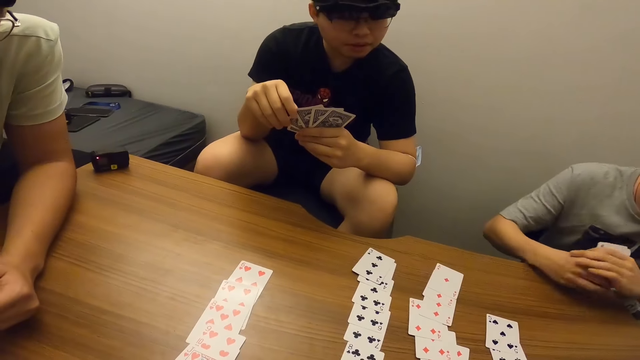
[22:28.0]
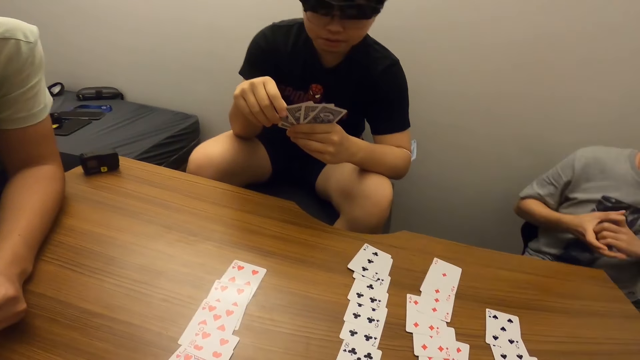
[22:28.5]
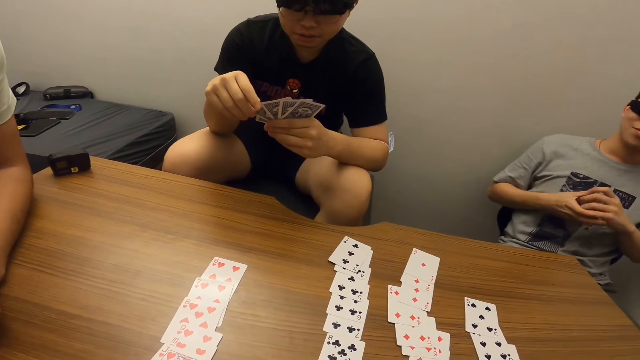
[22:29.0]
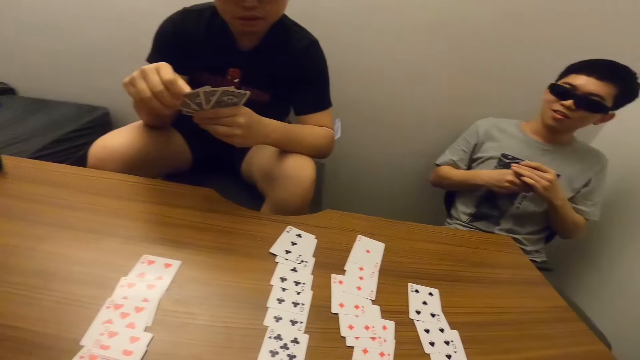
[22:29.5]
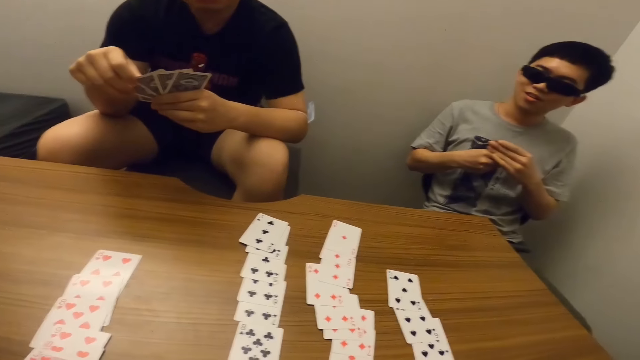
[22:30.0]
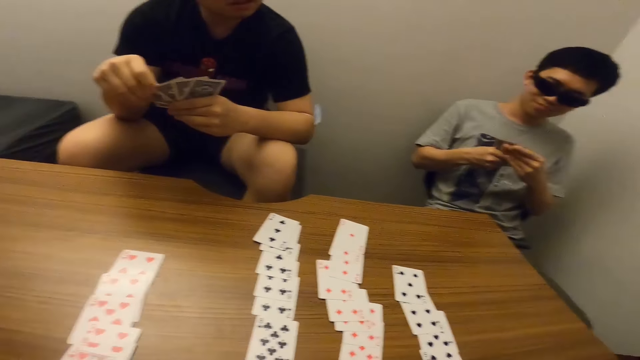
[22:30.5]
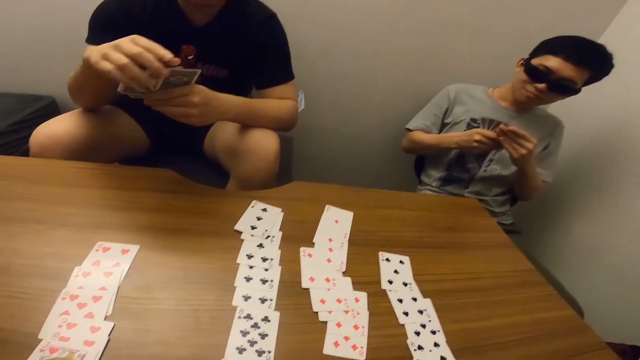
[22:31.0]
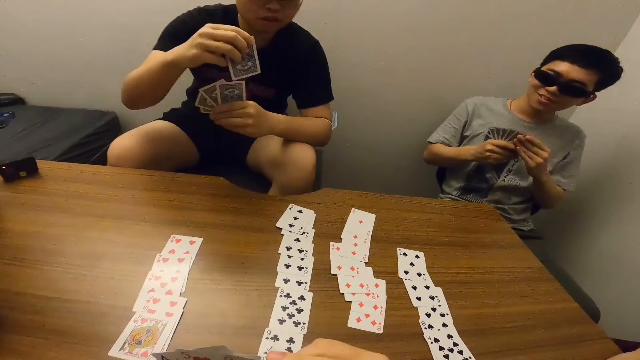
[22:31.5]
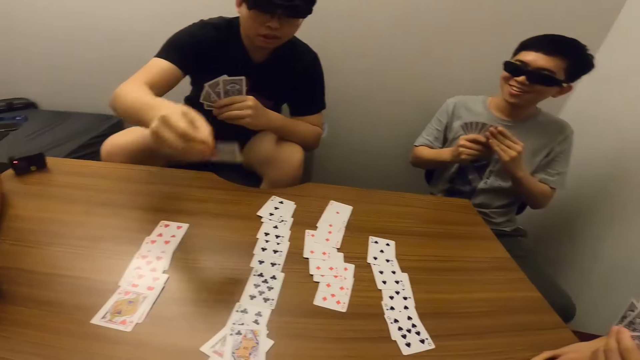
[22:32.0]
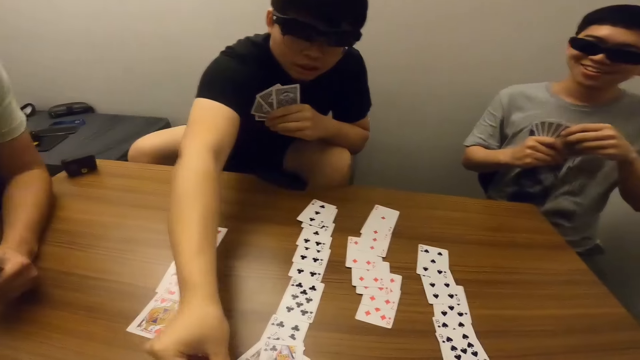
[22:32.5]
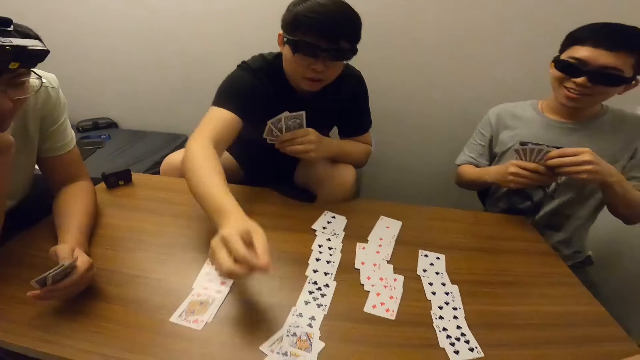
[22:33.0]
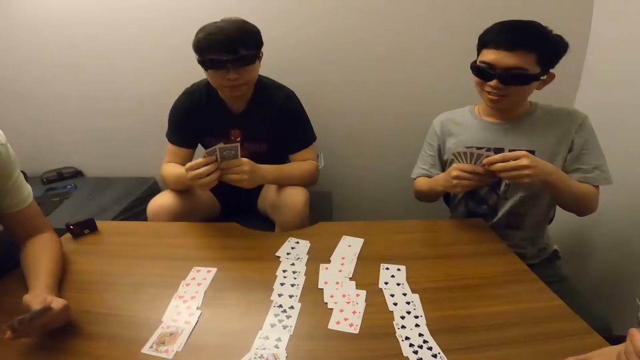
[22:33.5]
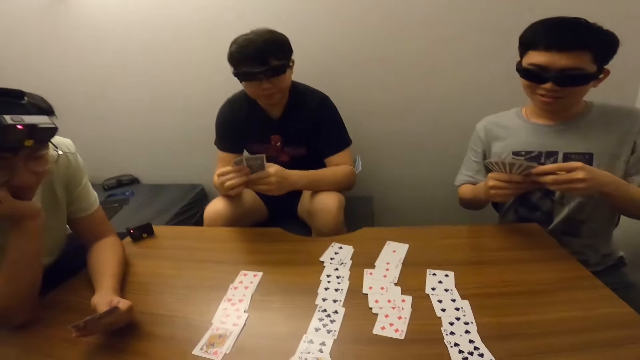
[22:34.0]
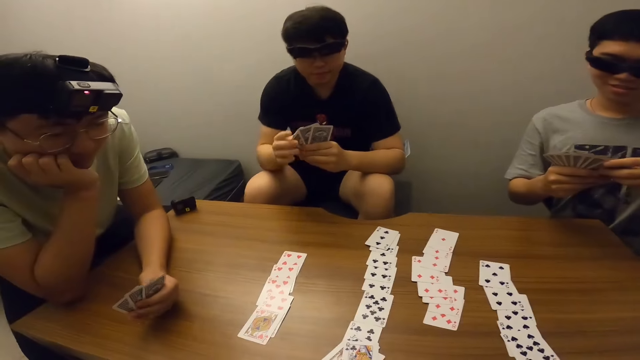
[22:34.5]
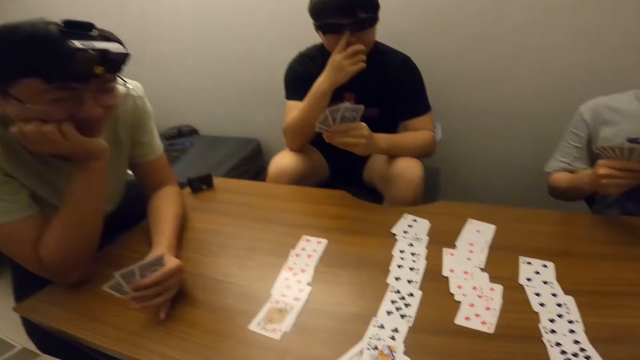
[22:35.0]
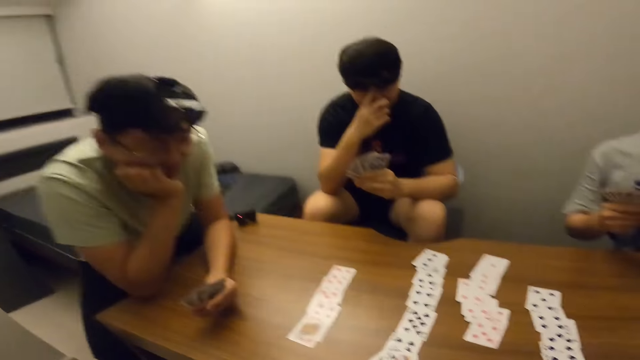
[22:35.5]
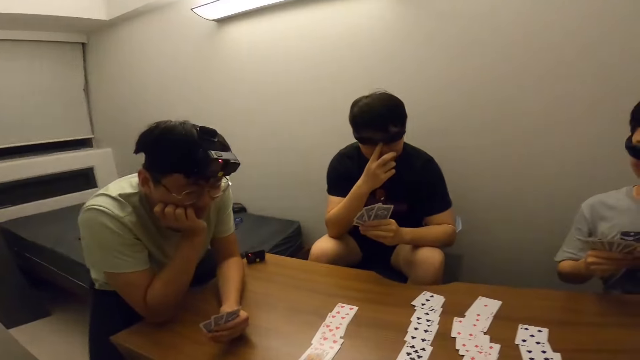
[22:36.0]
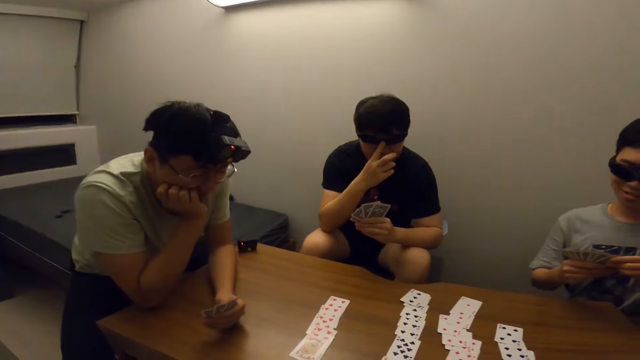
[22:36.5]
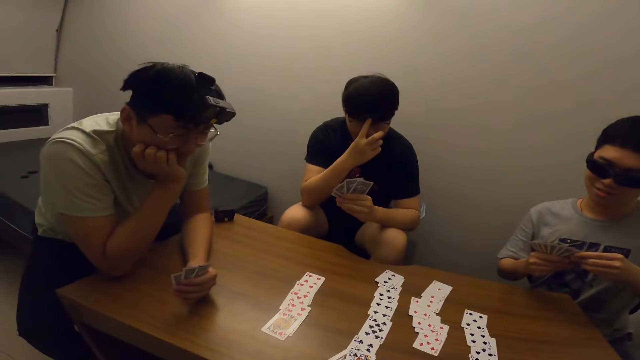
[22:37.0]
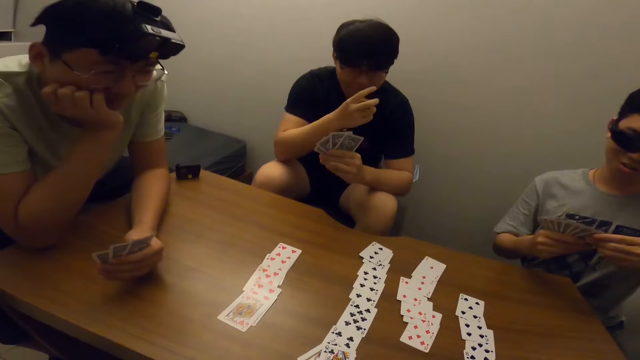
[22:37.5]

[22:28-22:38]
A man places a card on the table. The camera wearer talks.

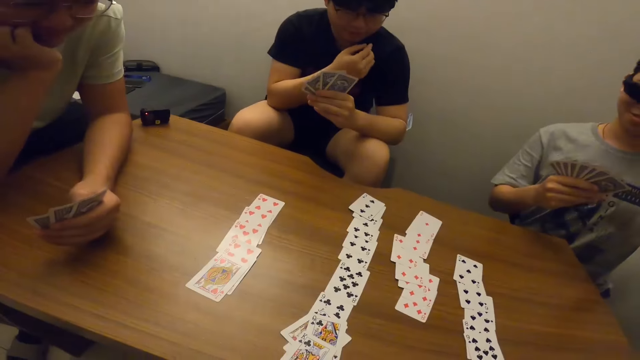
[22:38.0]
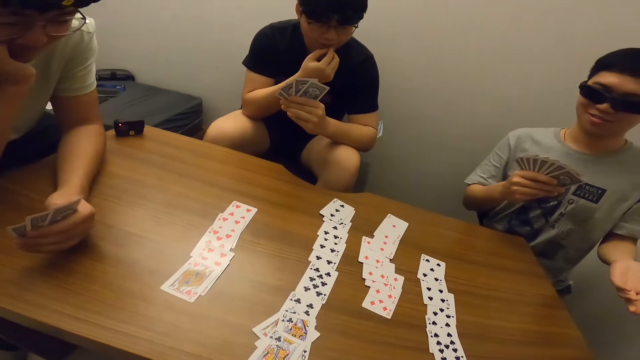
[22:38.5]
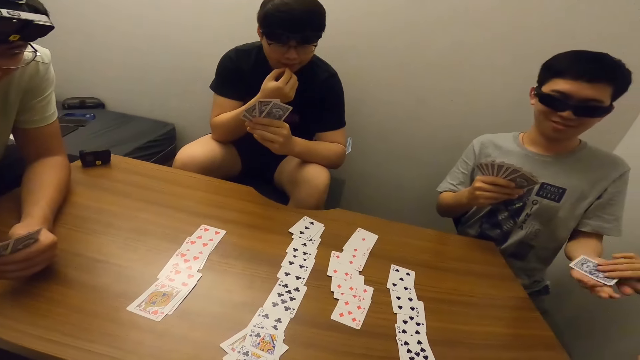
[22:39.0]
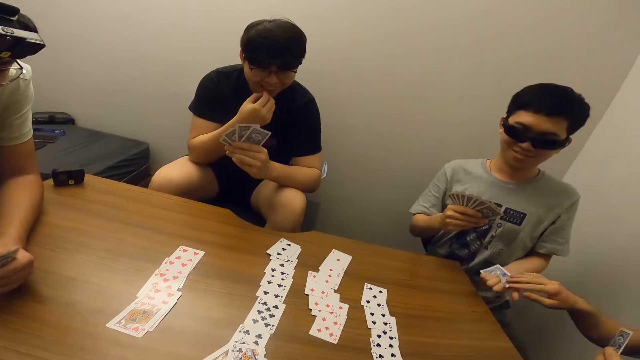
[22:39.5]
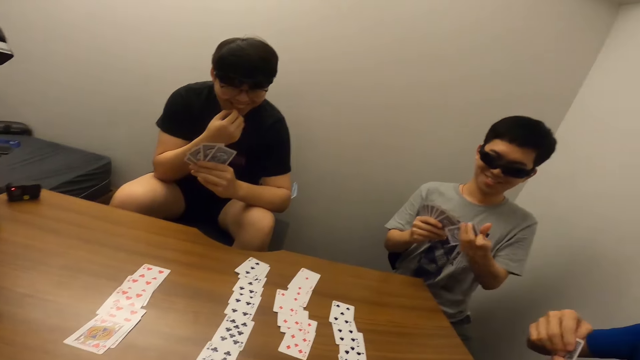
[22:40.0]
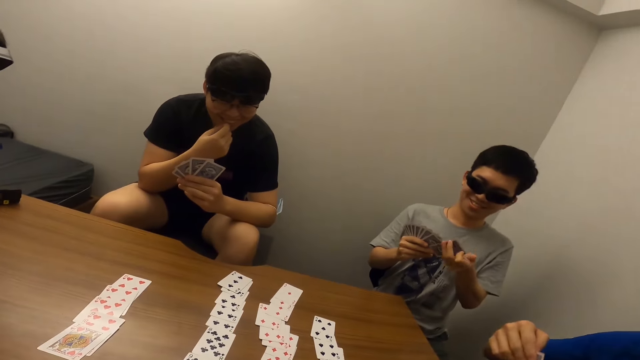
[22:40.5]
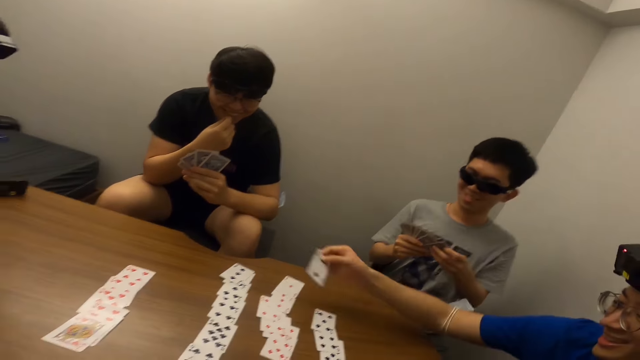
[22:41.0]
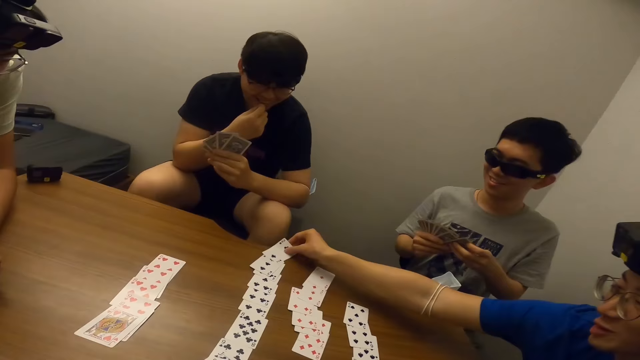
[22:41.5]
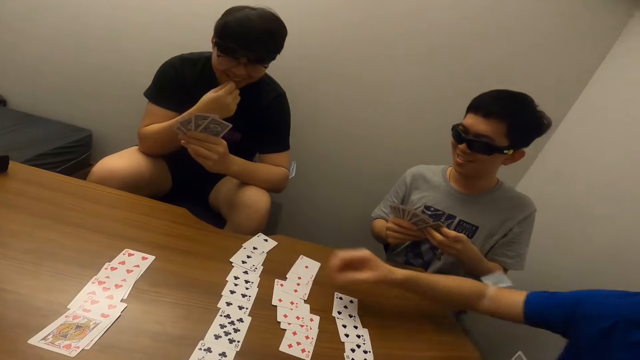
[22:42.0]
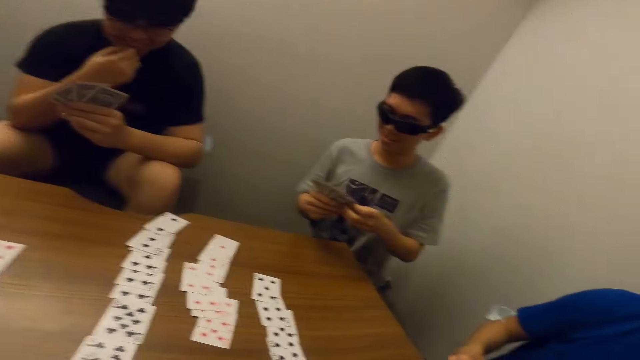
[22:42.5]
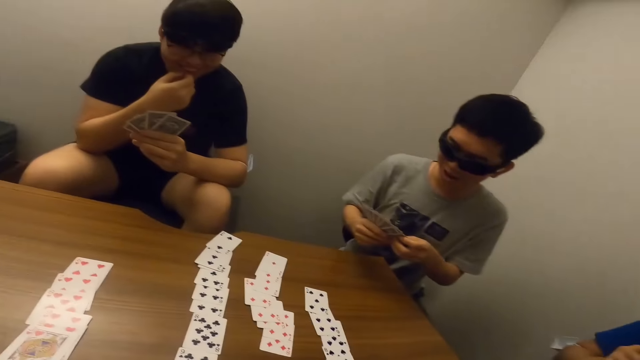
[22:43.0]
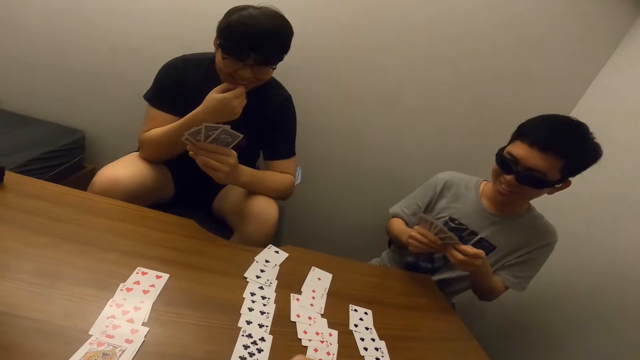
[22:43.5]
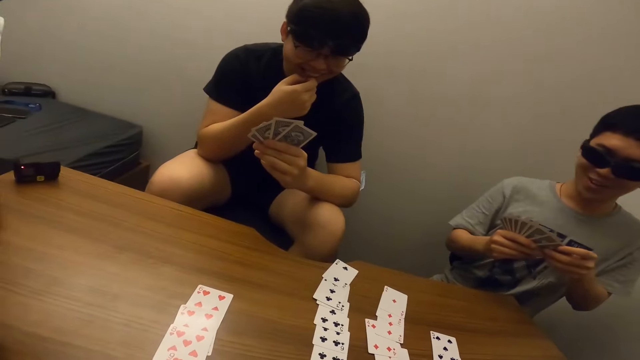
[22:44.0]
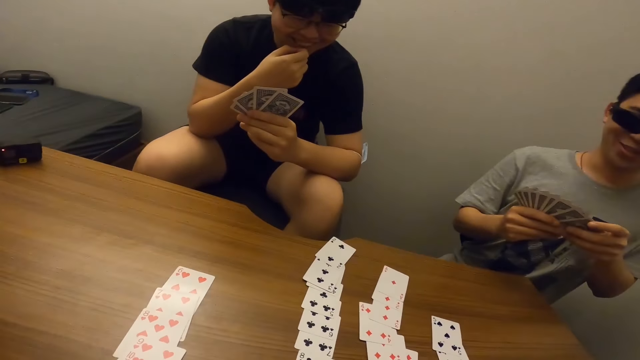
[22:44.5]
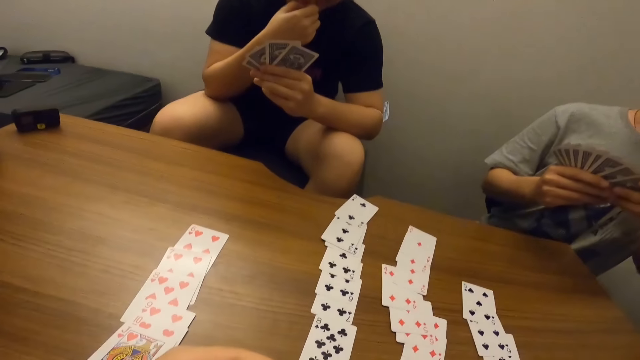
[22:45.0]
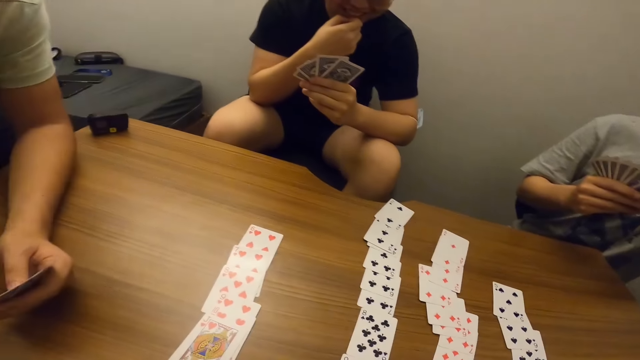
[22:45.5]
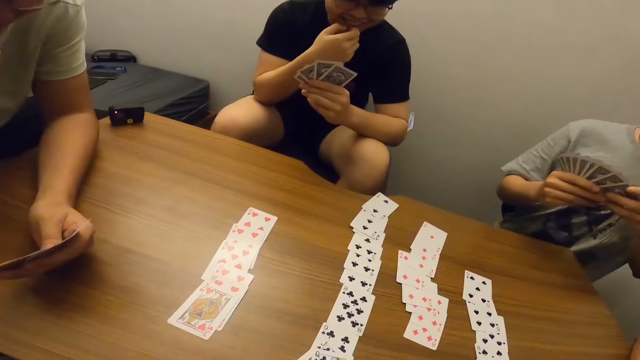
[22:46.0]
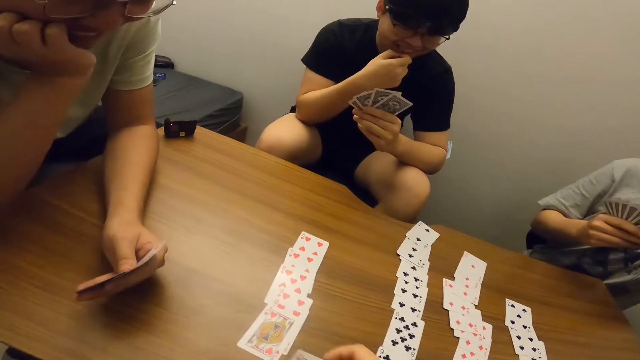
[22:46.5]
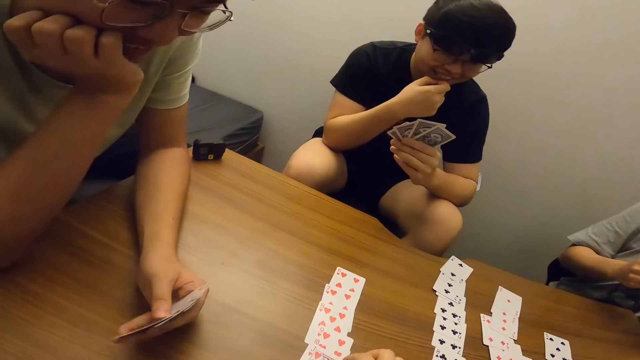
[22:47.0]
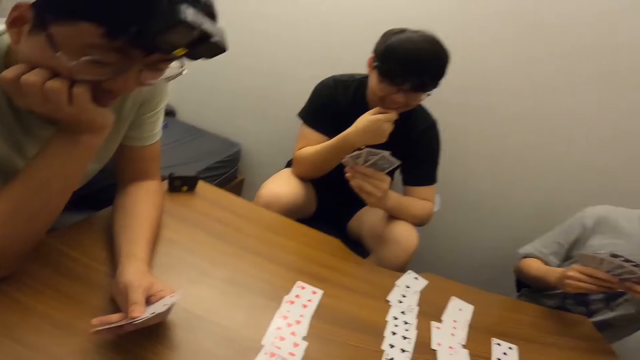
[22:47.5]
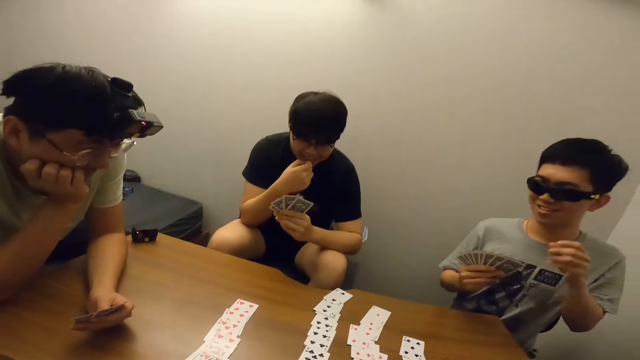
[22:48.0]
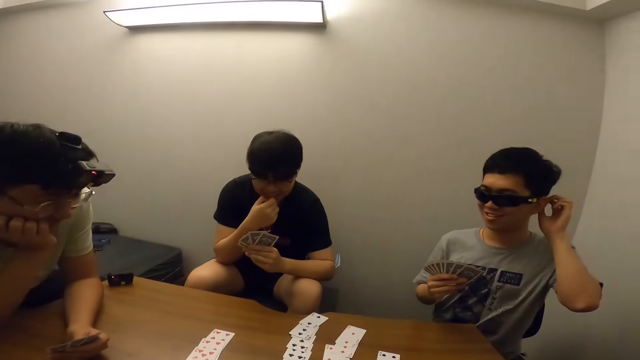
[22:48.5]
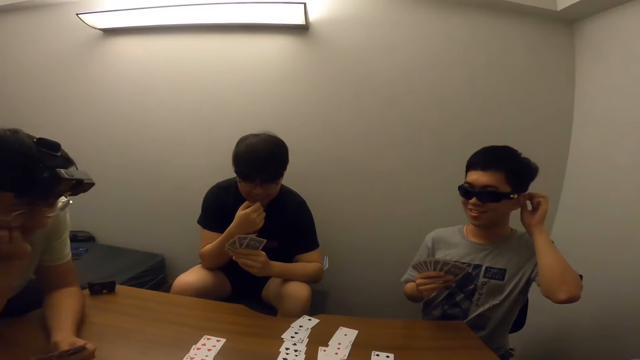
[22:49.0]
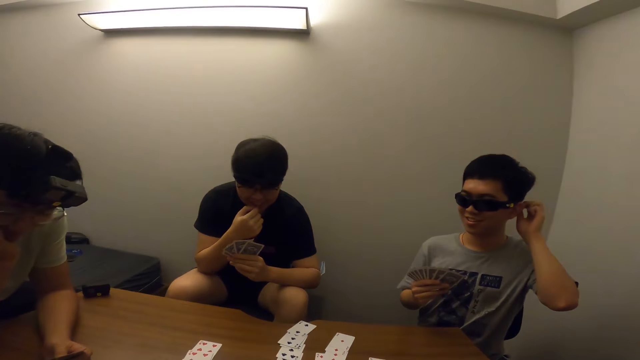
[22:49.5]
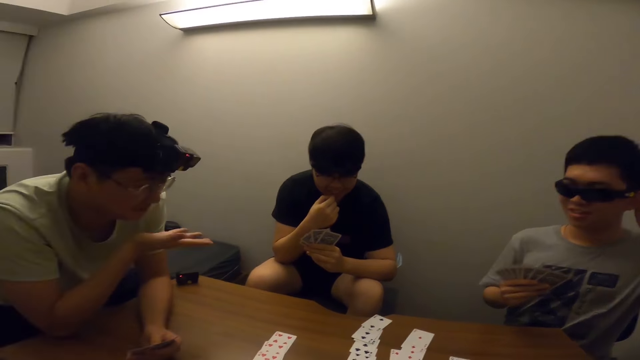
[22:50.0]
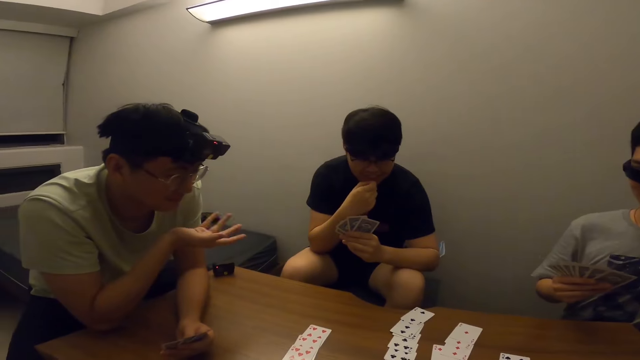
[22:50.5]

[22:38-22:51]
A man gives a card to a boy. The man places a card on the table. The camera wearer stares at the man.
